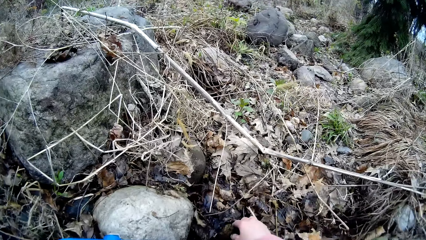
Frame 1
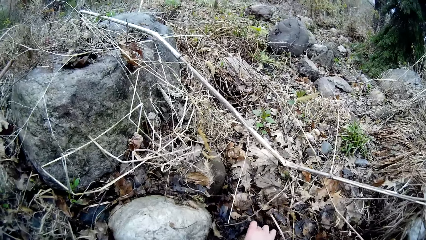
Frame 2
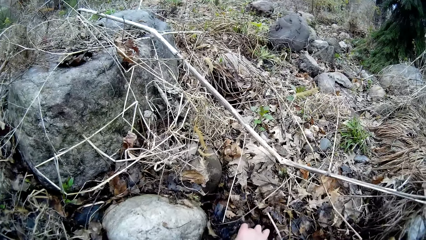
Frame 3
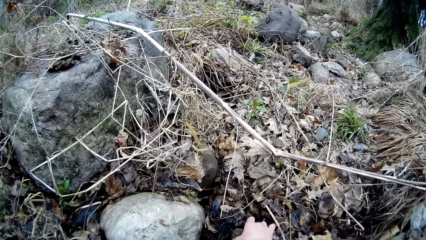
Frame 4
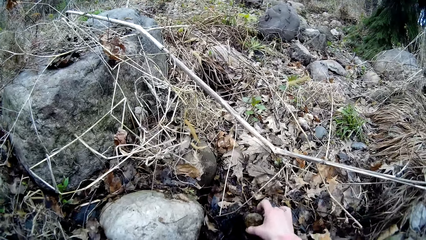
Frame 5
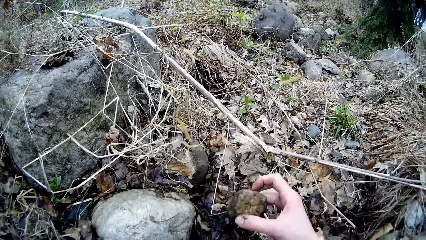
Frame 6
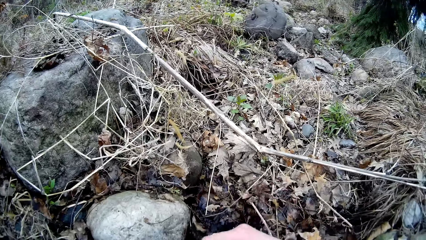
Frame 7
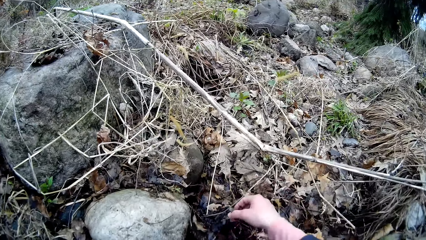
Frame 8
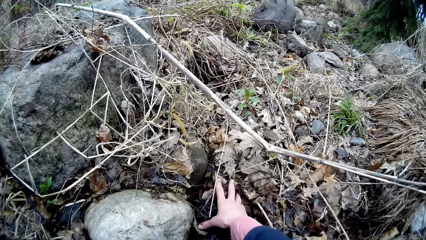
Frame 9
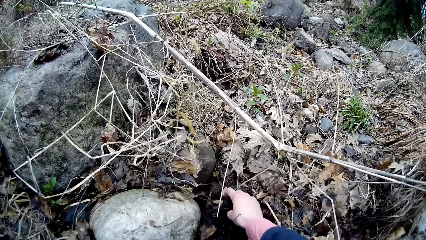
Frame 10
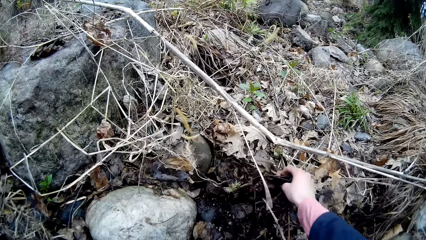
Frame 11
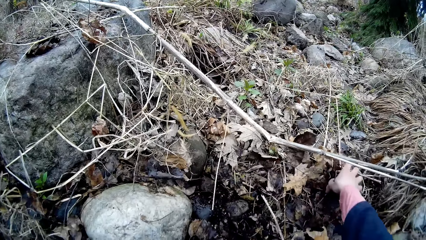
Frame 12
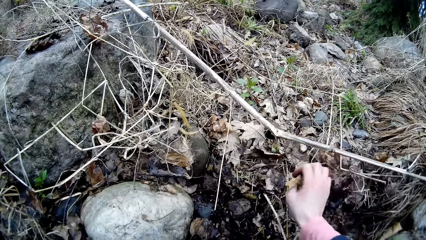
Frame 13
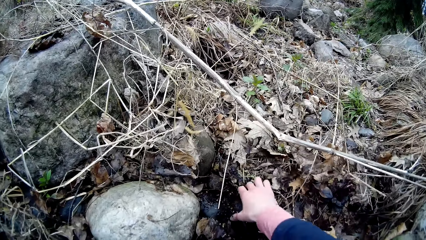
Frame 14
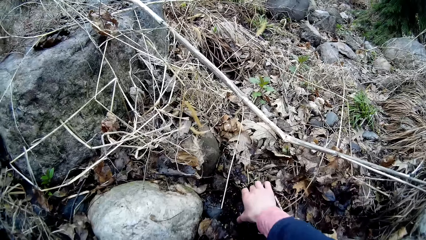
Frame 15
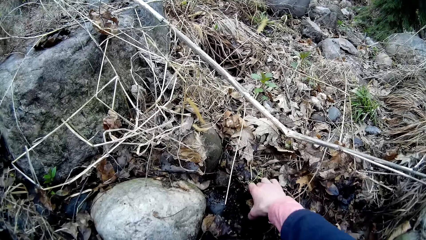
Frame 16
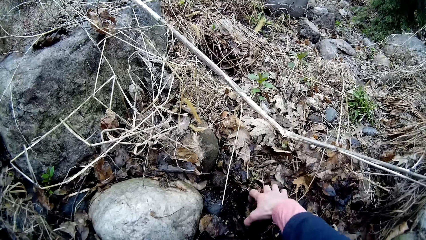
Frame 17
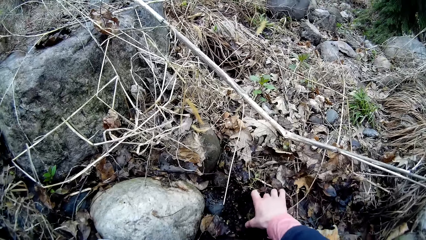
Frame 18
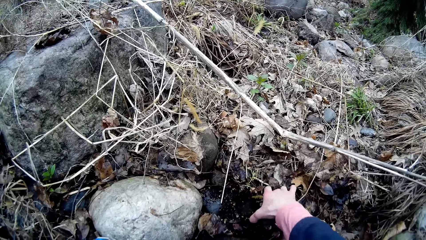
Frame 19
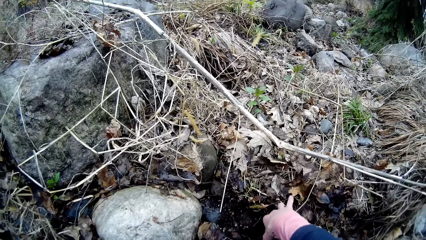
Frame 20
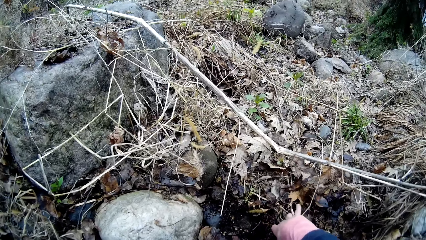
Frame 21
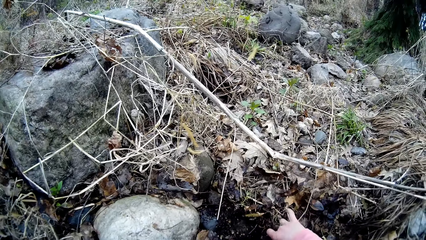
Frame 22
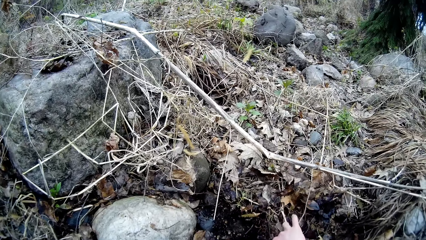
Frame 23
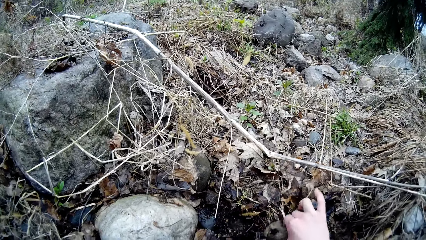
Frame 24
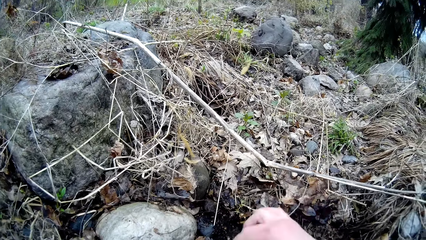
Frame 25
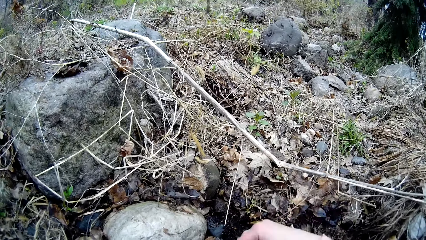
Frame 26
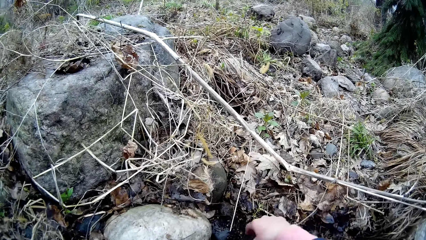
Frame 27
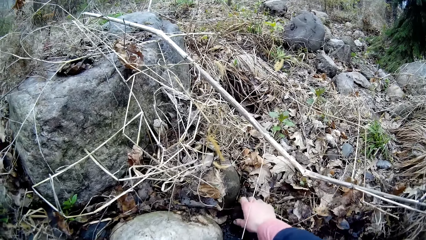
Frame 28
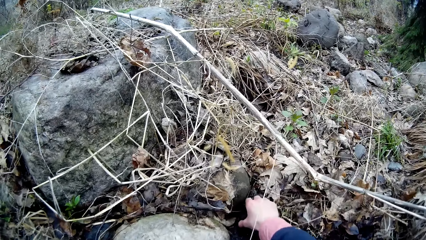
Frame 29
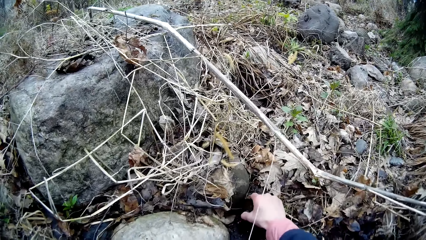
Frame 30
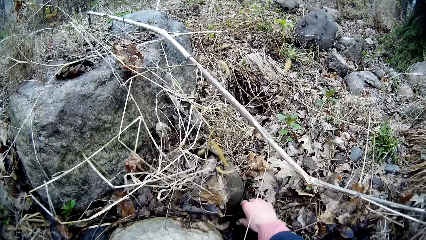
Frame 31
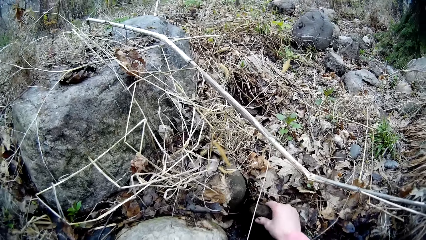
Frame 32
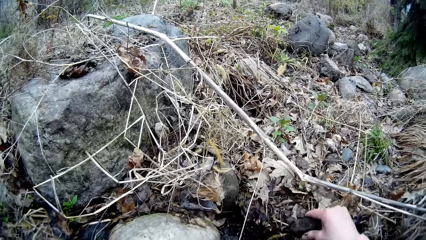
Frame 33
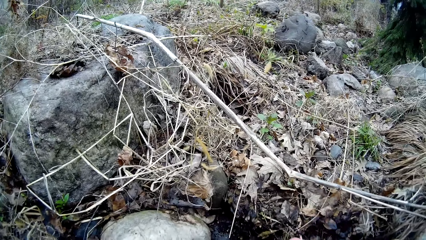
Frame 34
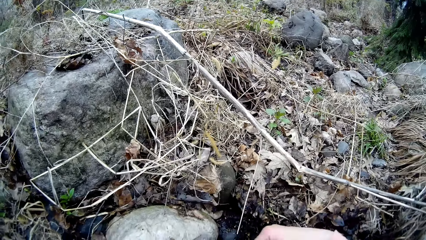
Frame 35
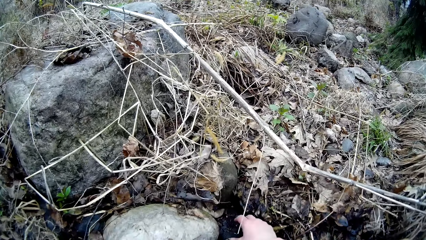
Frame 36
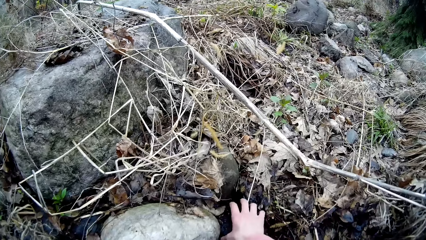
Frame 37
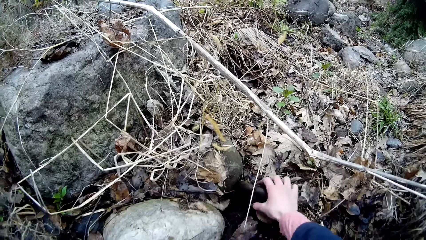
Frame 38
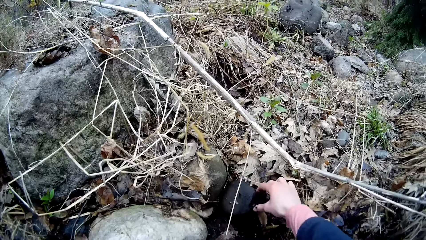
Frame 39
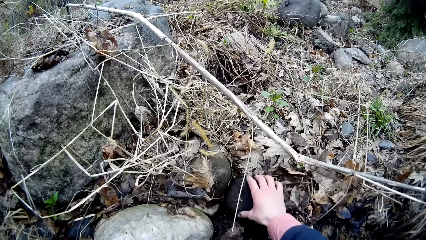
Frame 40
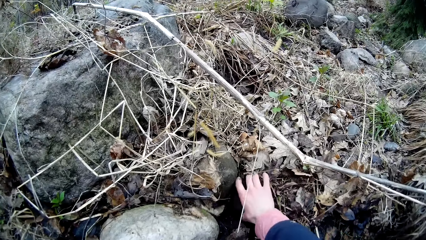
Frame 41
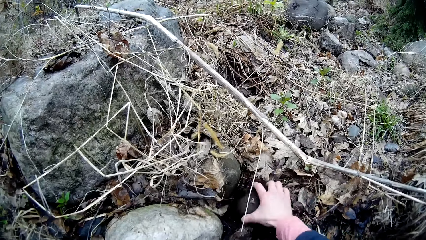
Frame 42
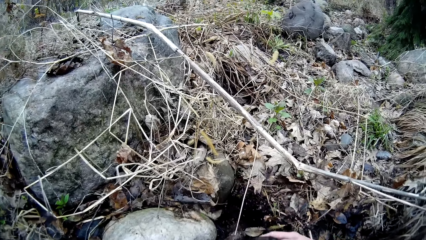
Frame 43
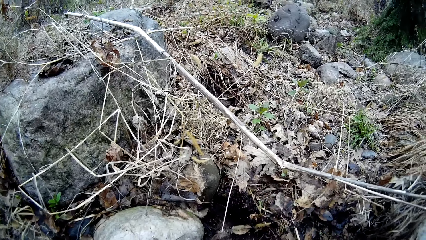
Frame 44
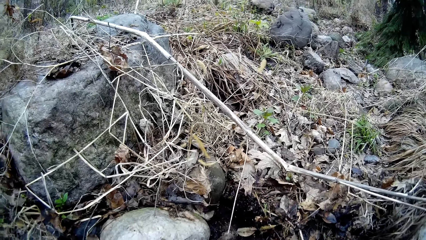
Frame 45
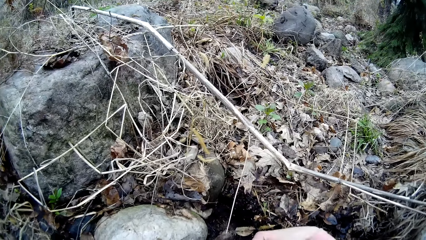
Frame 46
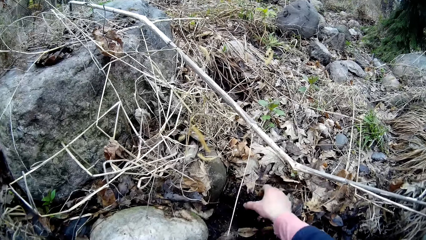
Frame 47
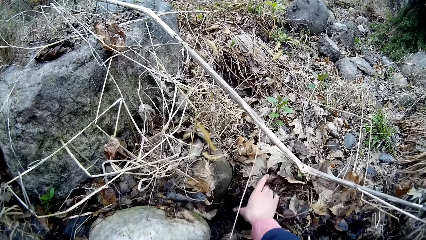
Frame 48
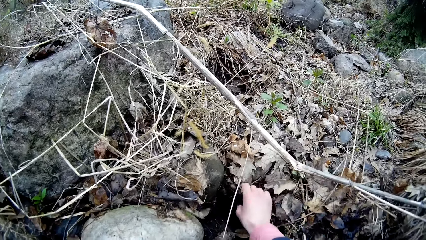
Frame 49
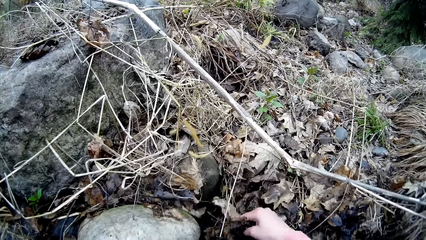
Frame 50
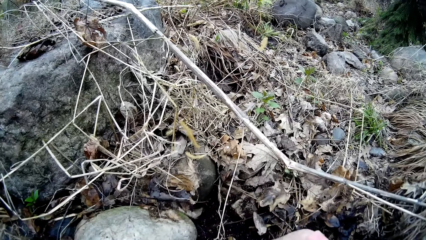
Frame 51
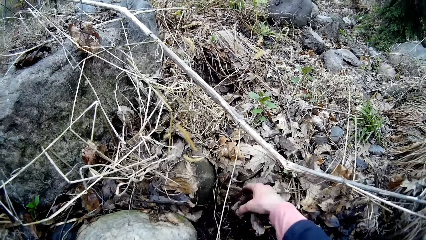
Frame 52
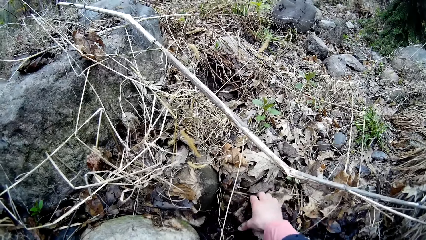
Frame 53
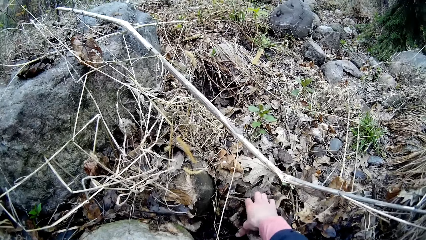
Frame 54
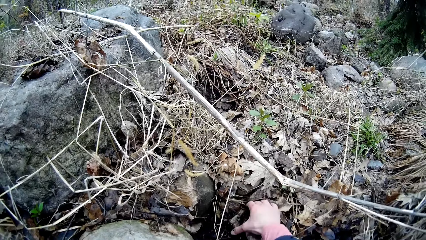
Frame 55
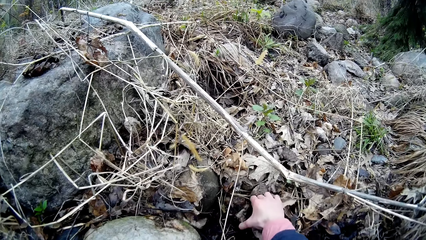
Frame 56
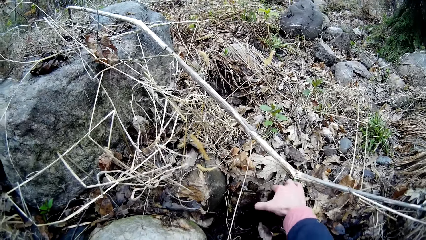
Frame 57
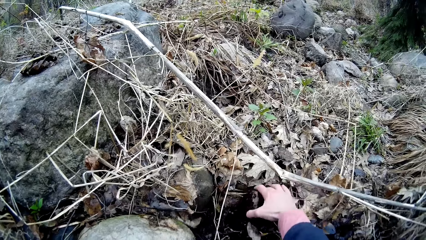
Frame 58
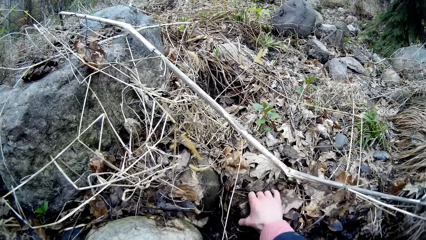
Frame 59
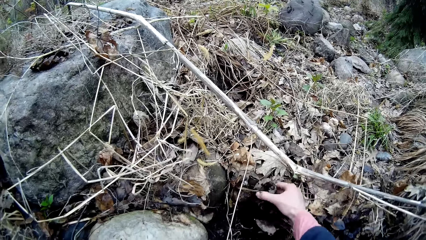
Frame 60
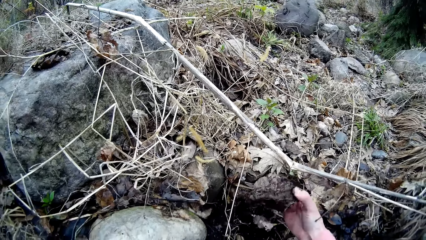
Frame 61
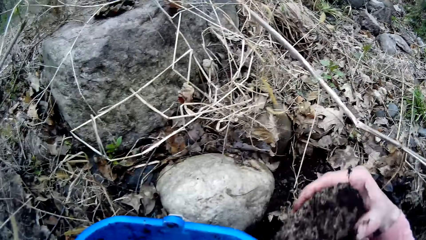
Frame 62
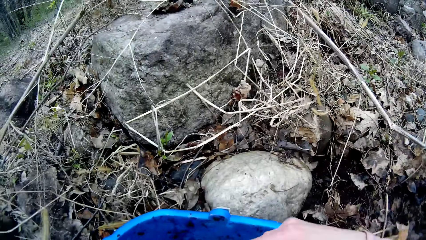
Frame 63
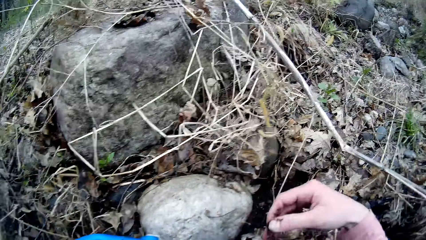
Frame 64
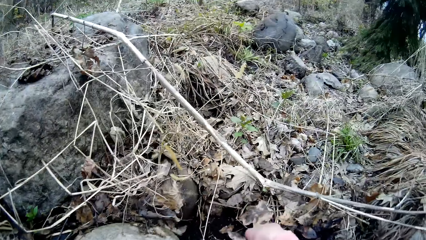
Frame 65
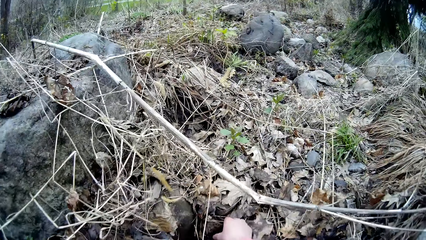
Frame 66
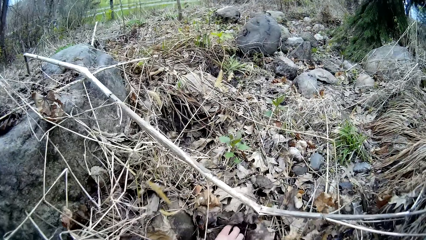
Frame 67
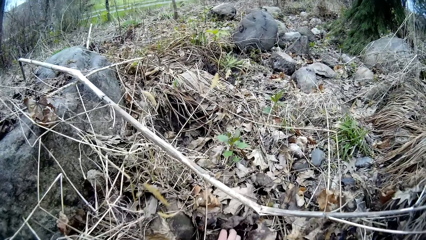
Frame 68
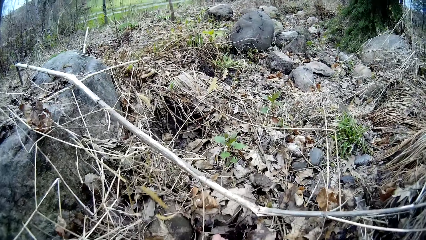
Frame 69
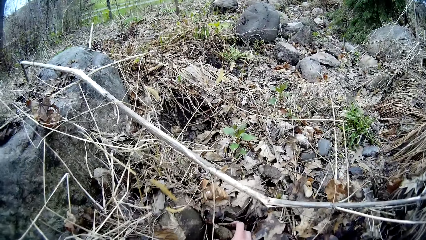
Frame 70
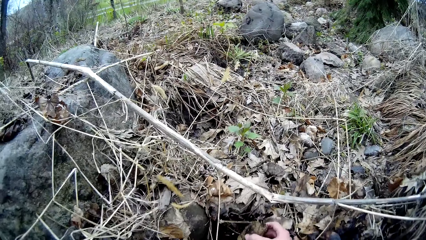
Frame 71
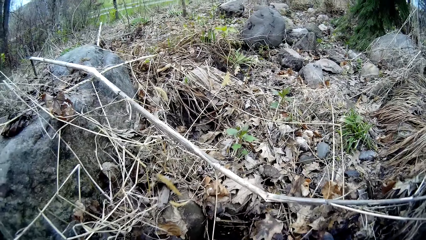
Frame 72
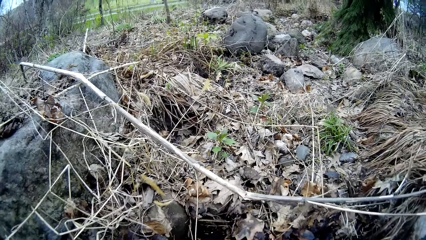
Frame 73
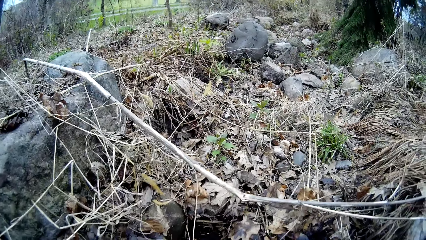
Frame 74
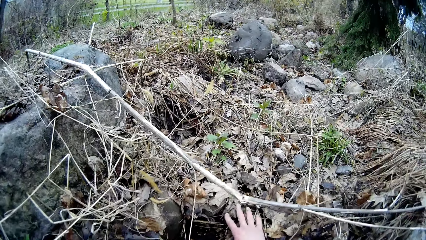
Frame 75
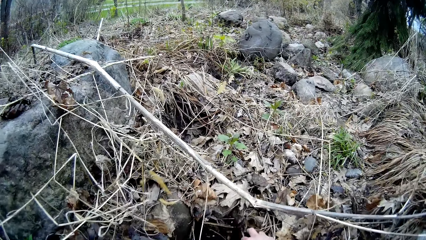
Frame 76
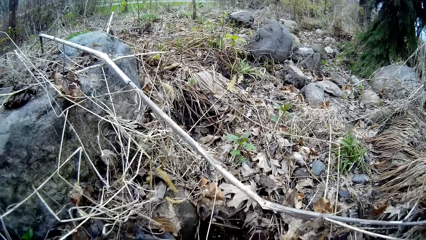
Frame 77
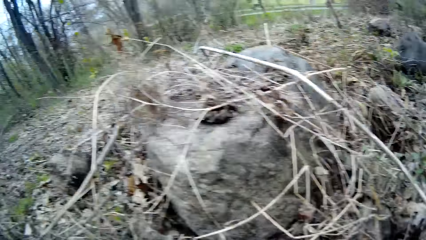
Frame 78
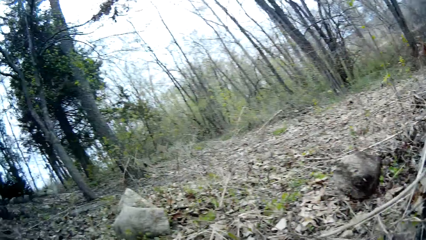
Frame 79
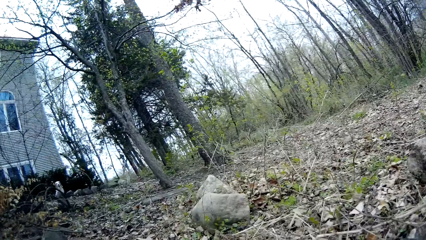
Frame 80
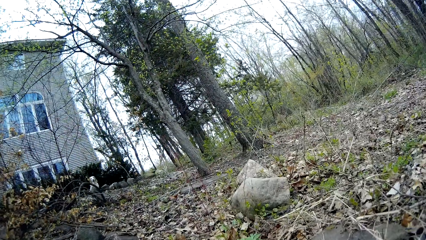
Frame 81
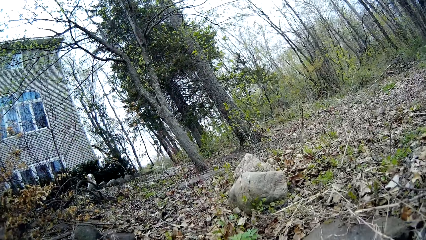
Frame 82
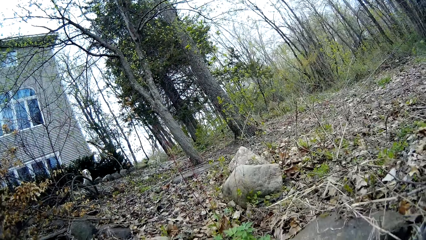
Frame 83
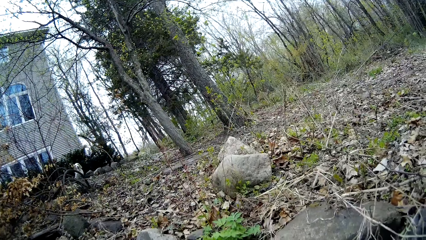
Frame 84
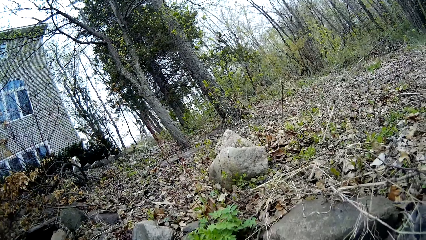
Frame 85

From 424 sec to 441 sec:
The camera wearer picks a rock from the ground. They drop the rock on the bucket. They pick a rock from the ground. They drop the rock on the bucket. They pick a rock from the ground. They drop the rock on the bucket. They pick a rock from the ground. They pick a rock from the ground again. They drop the rock on the bucket.
